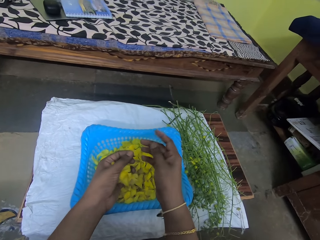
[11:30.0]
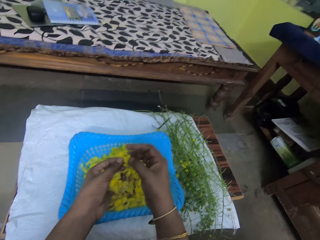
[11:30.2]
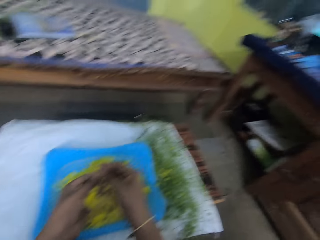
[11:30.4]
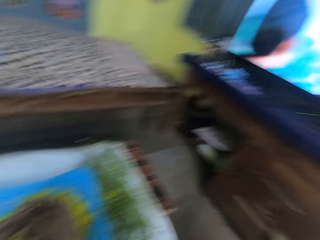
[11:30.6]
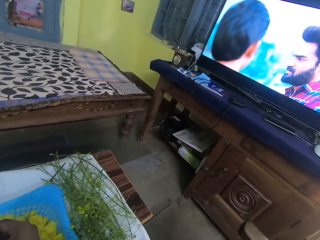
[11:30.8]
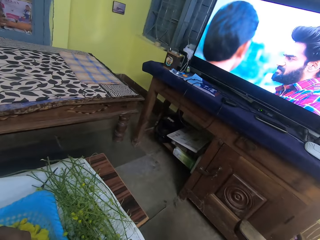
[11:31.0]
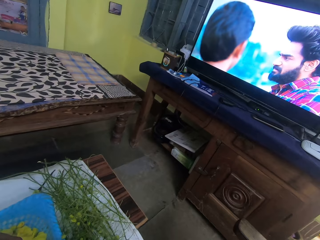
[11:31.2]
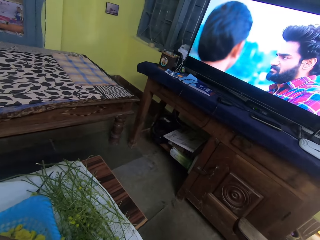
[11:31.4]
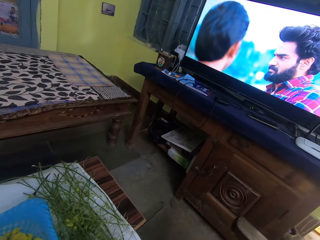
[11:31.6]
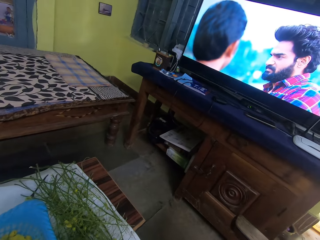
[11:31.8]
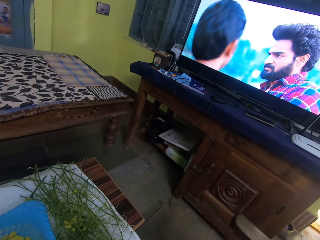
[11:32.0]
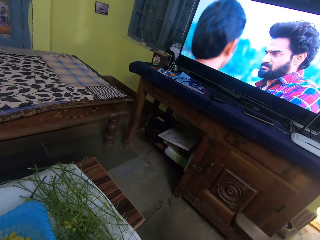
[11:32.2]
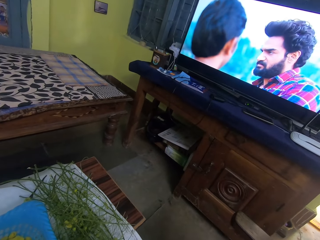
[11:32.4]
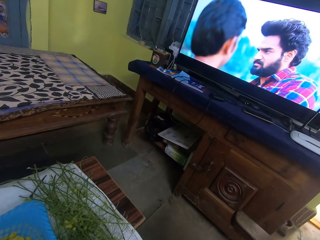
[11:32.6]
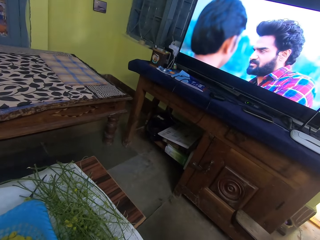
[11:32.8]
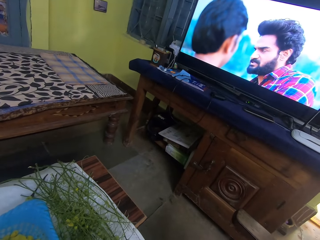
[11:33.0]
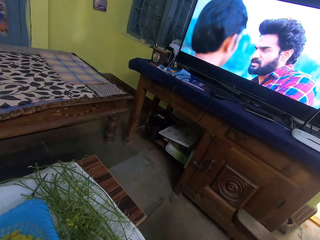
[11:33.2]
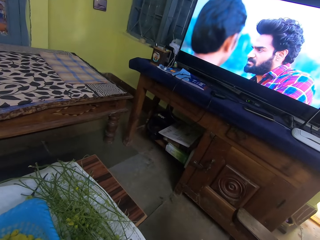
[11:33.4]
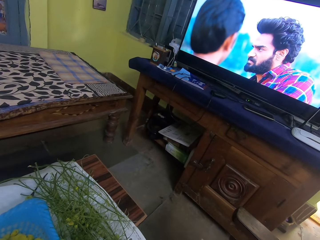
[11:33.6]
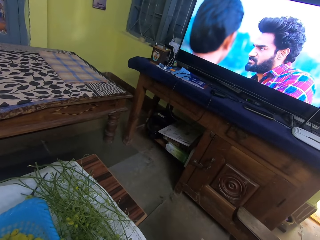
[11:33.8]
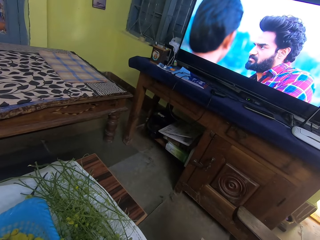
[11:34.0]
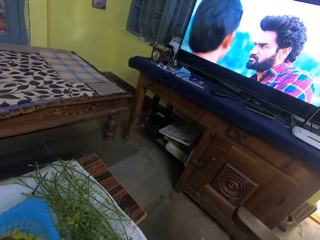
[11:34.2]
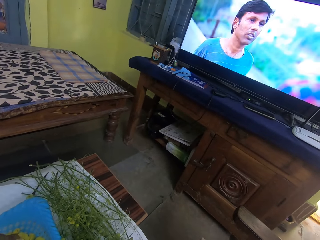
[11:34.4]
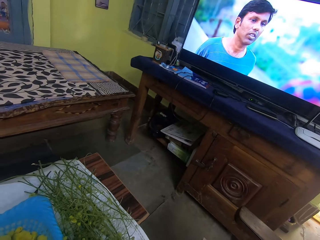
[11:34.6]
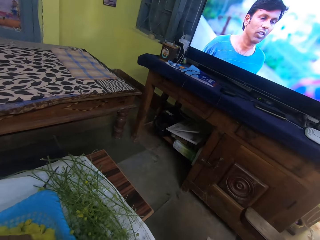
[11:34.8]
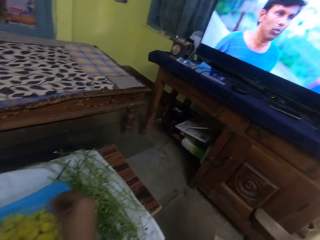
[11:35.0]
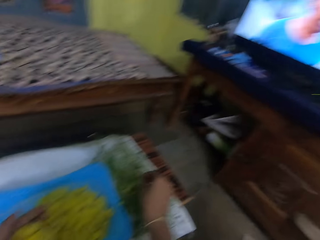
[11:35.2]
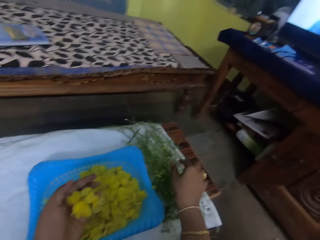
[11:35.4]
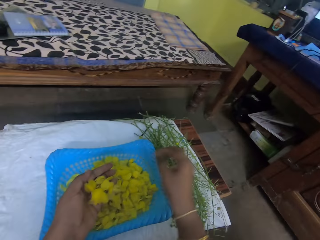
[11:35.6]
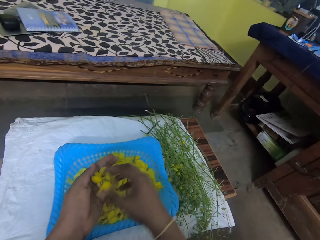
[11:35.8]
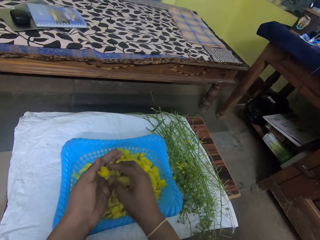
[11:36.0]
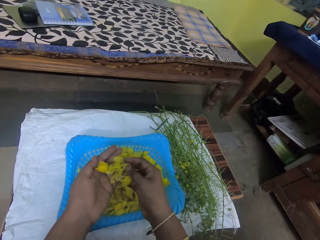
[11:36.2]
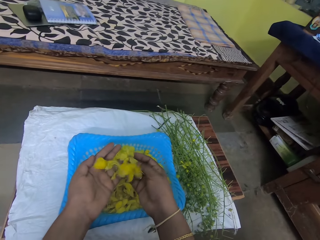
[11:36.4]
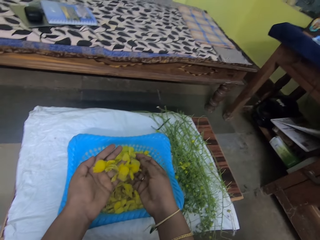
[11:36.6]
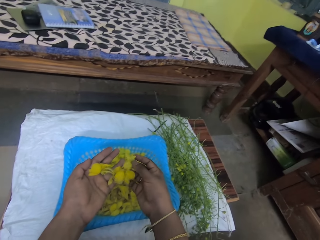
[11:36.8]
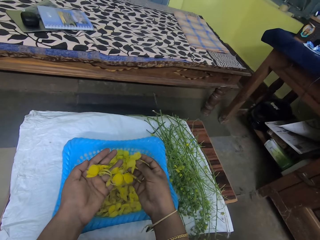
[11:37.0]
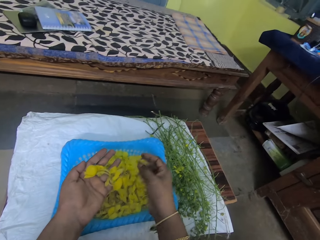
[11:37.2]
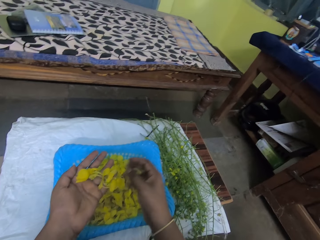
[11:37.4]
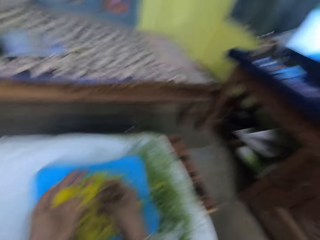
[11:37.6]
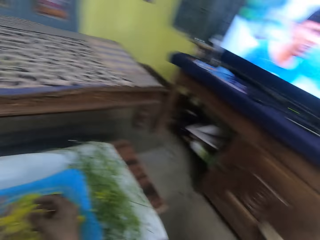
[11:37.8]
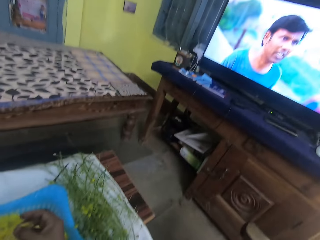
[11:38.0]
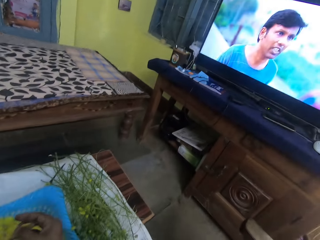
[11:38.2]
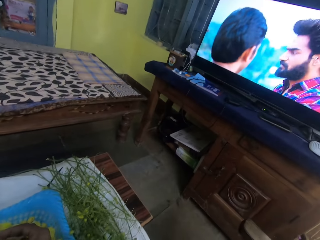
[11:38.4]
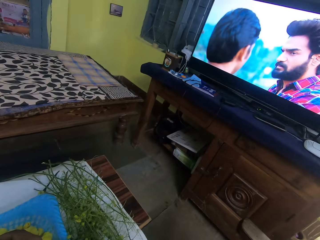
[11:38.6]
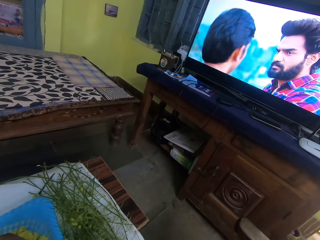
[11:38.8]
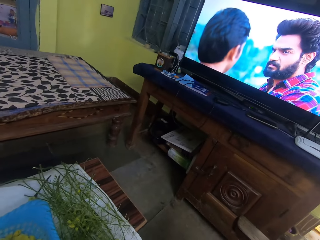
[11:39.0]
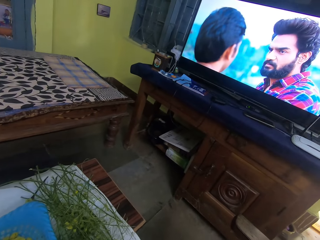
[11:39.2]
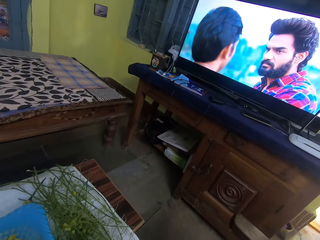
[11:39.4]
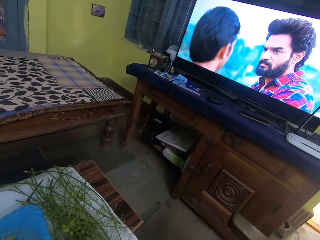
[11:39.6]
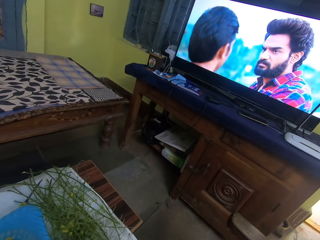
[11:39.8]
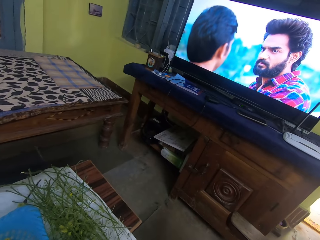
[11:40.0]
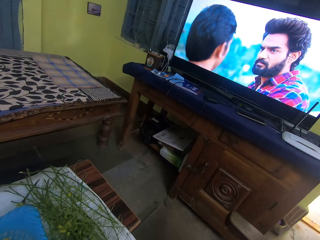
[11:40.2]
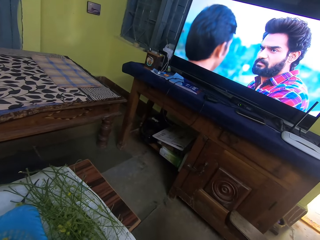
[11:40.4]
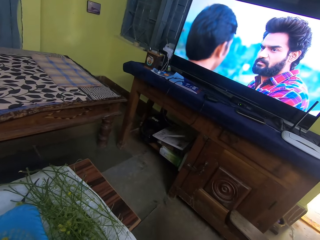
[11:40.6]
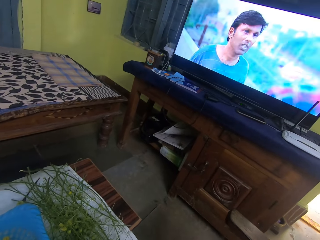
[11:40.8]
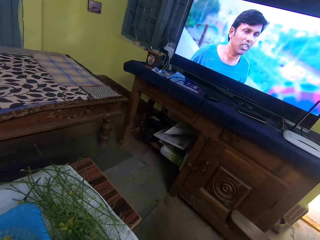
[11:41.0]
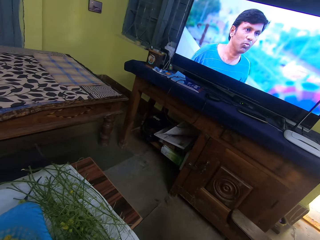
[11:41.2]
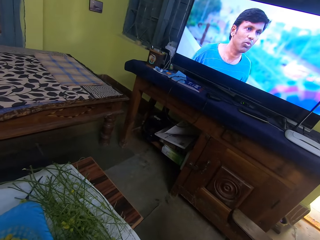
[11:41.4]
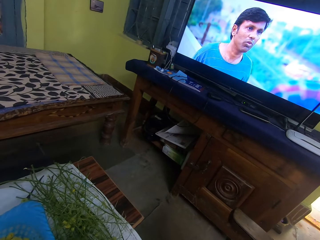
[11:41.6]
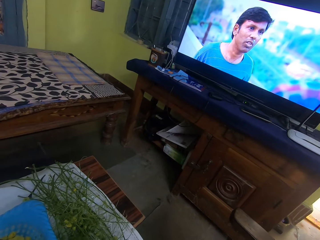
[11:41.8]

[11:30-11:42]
The camera wearer stares at the screen. She places dirt on the table with her right hand. She holds the leaves with her left hand. She moves the hand. She sorts the leaves with both hands. She spreads the flower on the hand. She drops the leaves in the sieve on the table with her right hand. She sorts the leaves with both hands. She stares at the screen.

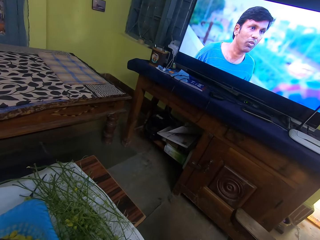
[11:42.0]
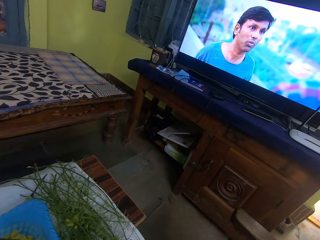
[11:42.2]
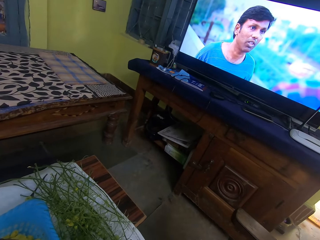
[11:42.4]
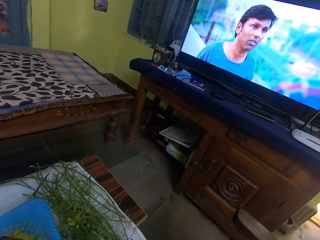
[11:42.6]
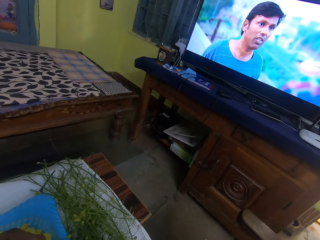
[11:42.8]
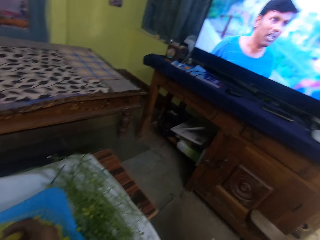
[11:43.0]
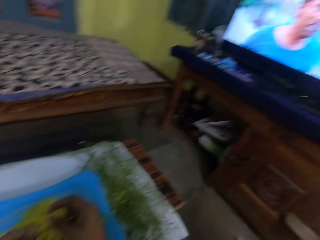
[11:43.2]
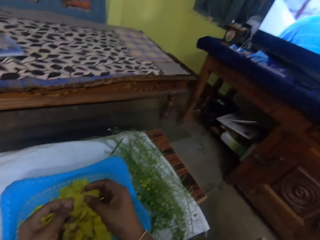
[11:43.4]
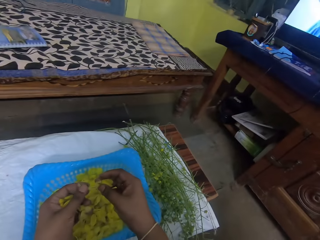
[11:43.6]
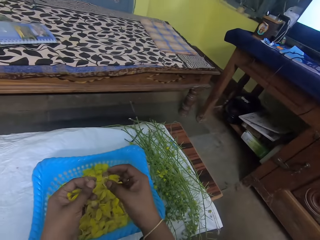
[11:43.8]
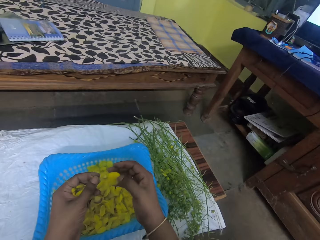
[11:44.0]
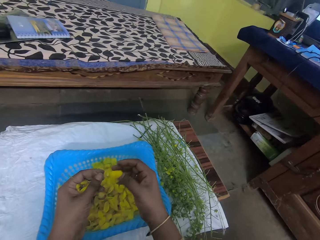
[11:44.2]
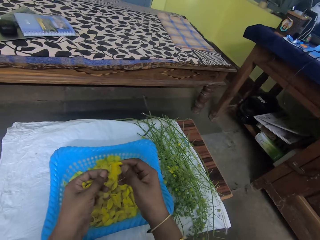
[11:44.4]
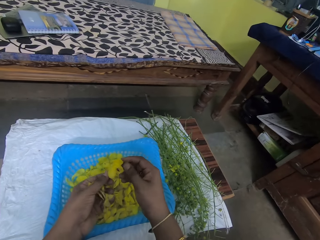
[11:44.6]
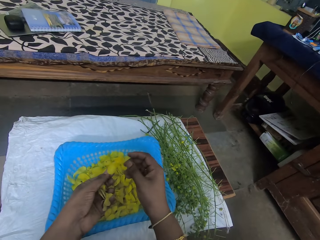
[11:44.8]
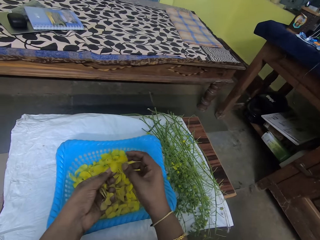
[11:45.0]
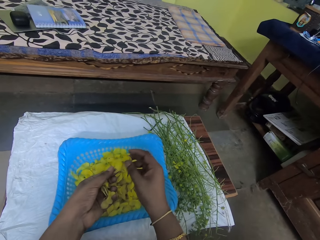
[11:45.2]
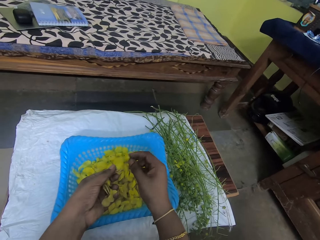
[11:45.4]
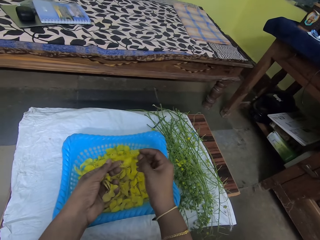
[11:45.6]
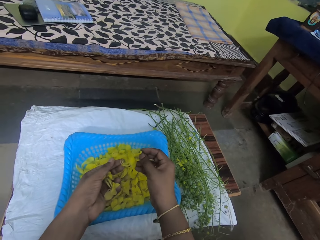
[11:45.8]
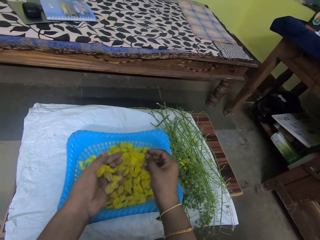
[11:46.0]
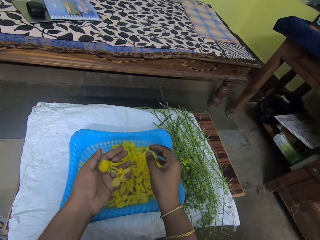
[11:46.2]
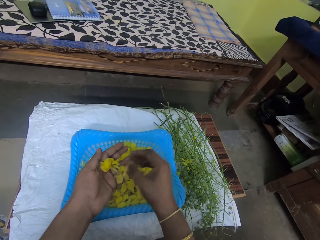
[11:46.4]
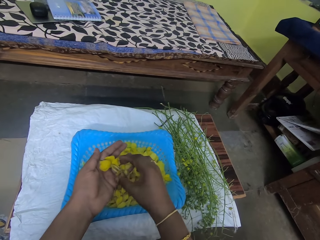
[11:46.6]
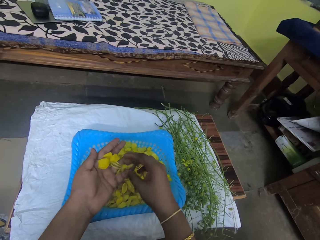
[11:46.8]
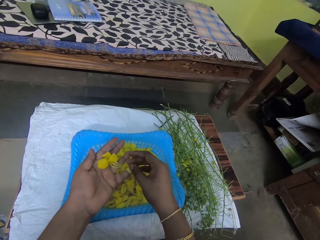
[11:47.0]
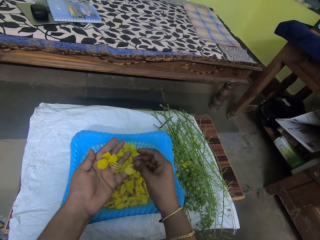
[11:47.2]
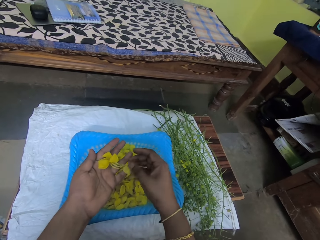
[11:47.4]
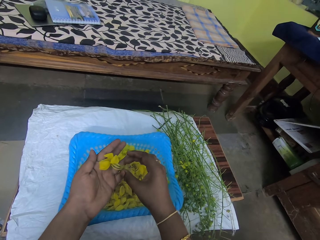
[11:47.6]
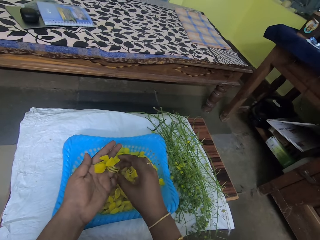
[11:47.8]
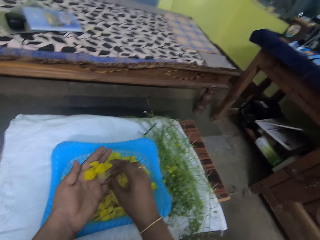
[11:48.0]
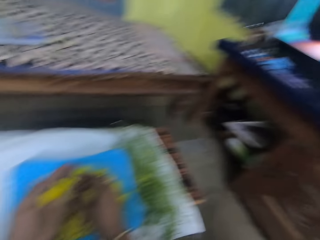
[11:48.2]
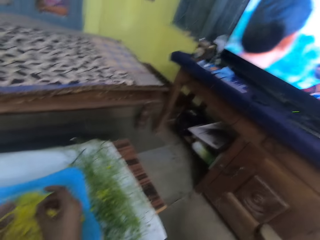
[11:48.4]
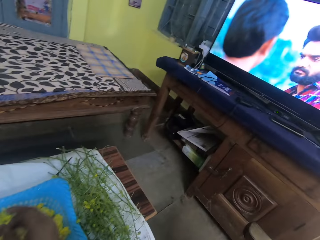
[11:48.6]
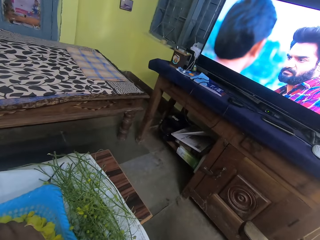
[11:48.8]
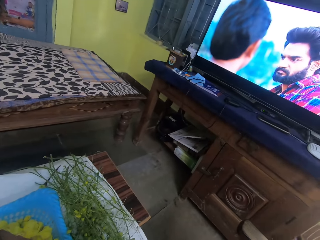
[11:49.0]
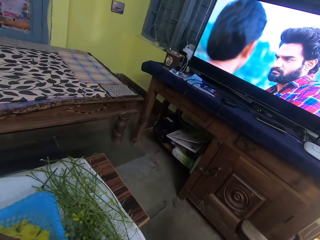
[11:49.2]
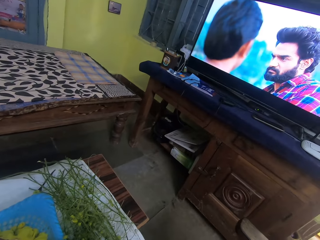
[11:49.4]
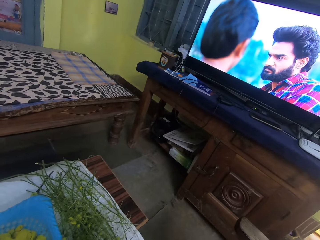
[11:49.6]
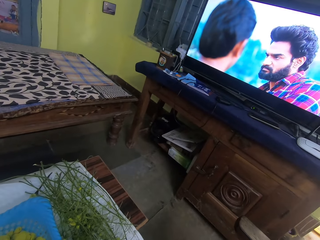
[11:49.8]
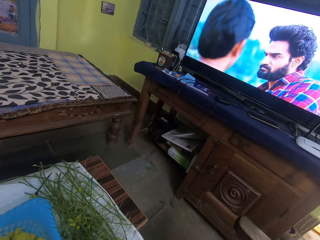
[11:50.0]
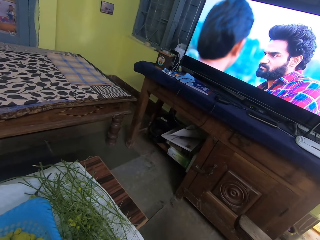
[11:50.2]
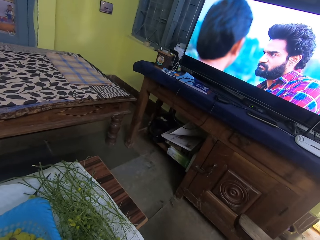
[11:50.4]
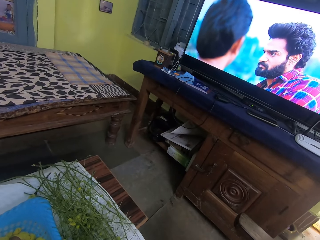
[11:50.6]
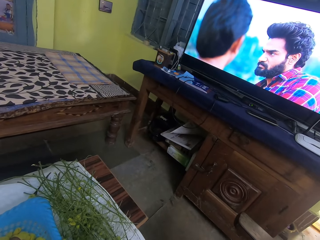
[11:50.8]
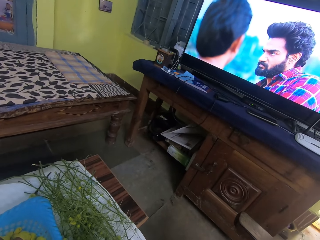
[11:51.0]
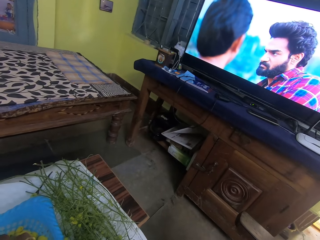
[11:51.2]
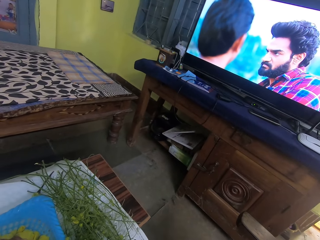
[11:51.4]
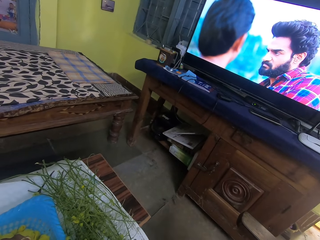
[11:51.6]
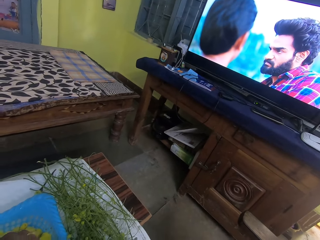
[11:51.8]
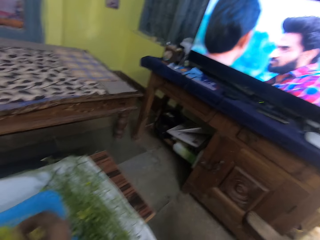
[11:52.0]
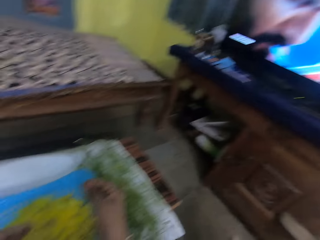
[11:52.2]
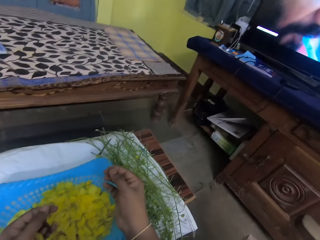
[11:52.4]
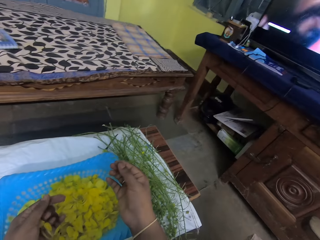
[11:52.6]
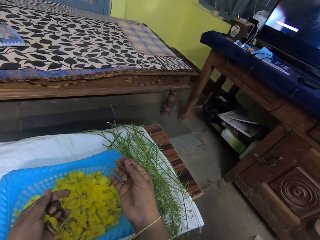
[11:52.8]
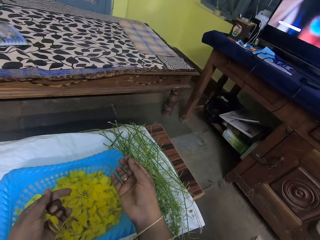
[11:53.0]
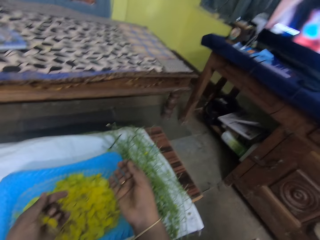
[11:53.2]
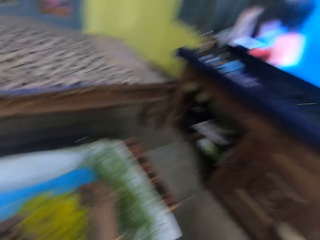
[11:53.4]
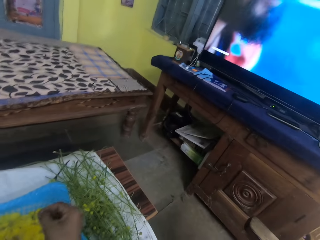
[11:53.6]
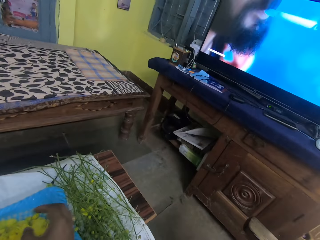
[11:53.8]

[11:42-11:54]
The camera wearer stares at the flower. She drops the leaves in the sieve with her right hand. She sorts the leaves with both hands. She stares at the screen. She stares at the flower.
